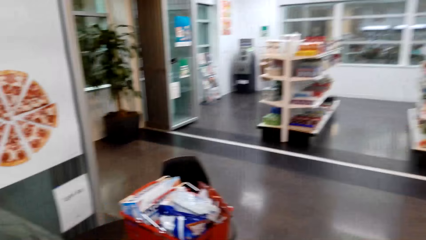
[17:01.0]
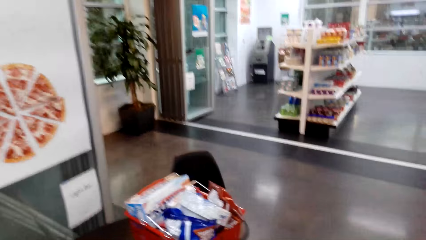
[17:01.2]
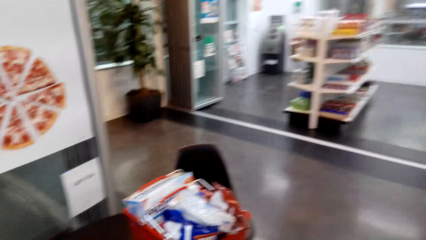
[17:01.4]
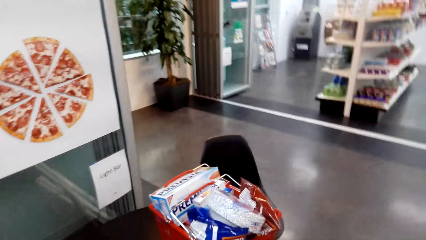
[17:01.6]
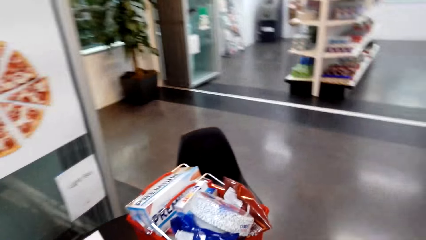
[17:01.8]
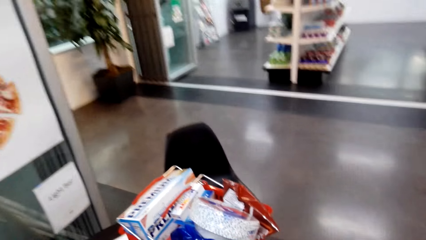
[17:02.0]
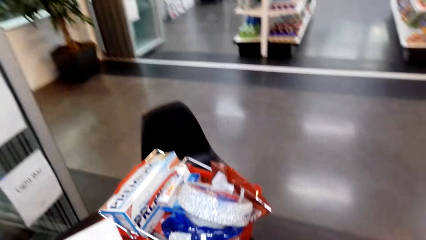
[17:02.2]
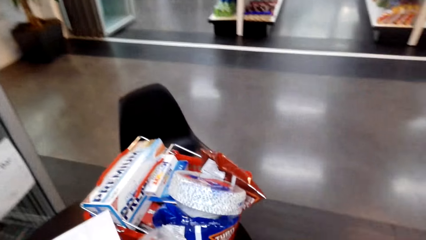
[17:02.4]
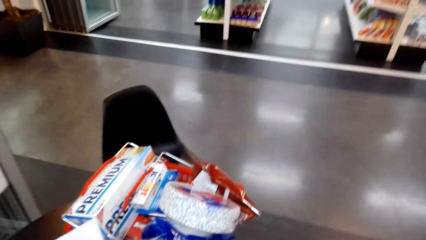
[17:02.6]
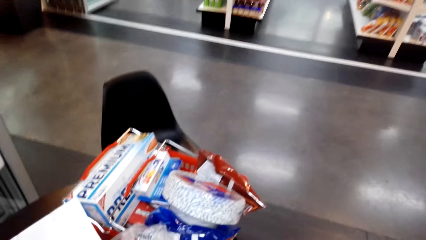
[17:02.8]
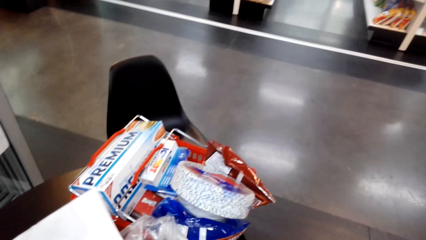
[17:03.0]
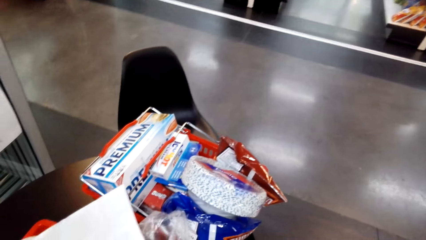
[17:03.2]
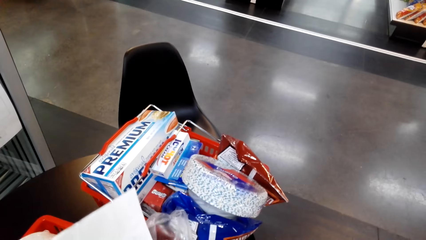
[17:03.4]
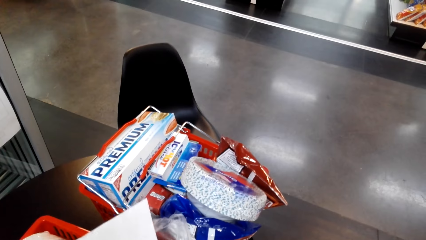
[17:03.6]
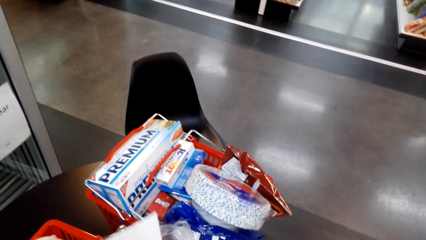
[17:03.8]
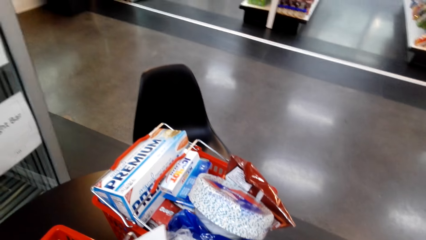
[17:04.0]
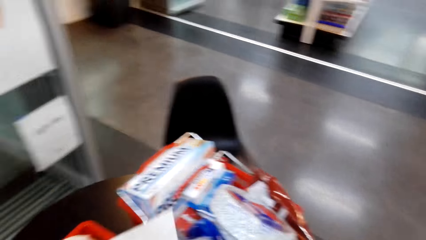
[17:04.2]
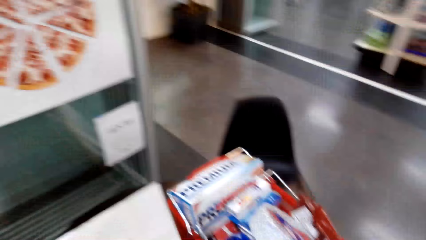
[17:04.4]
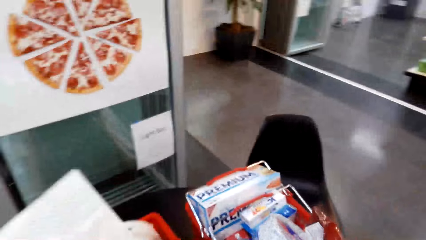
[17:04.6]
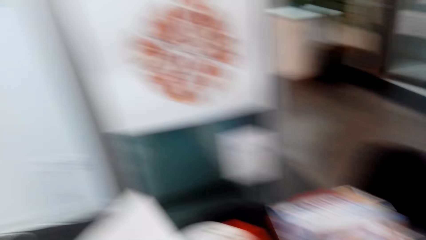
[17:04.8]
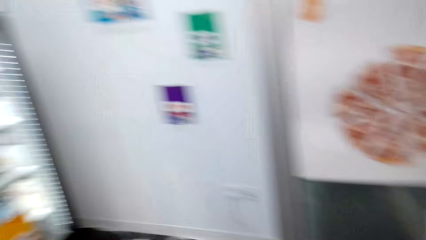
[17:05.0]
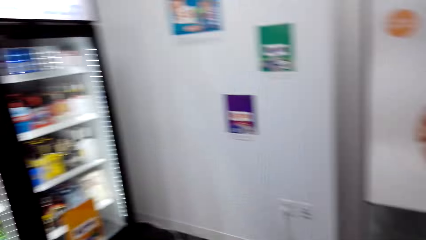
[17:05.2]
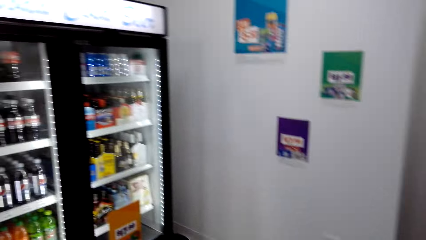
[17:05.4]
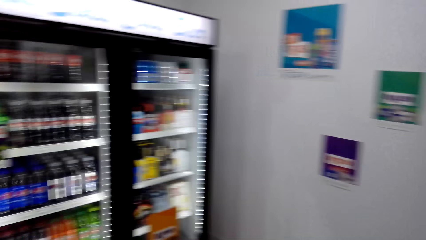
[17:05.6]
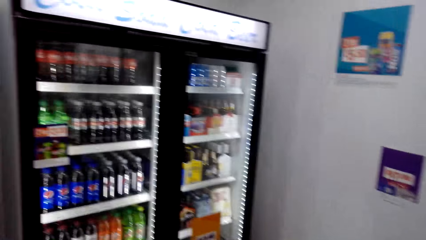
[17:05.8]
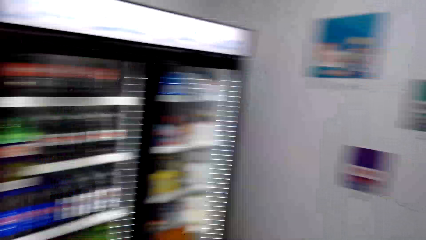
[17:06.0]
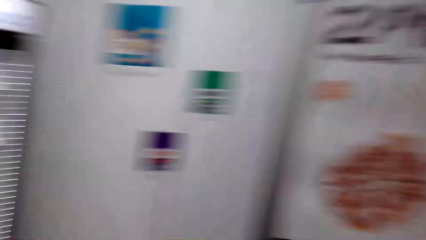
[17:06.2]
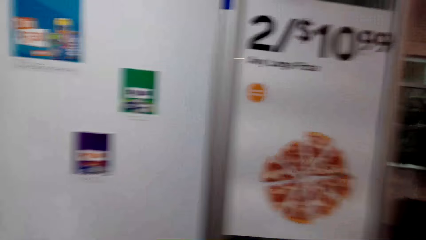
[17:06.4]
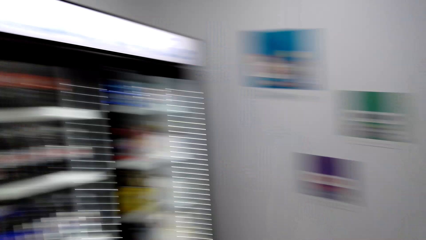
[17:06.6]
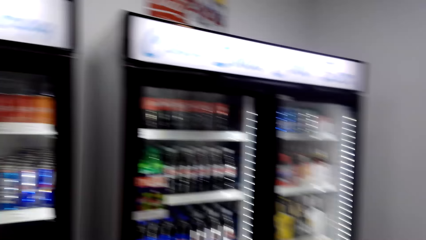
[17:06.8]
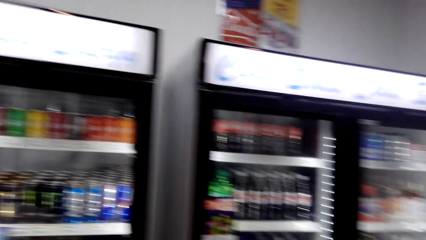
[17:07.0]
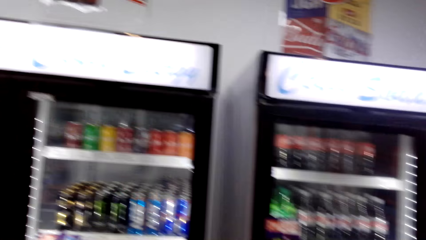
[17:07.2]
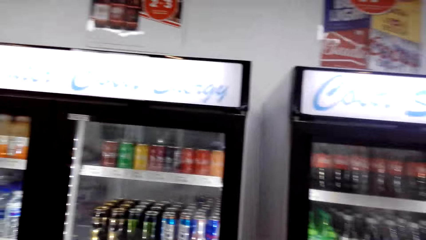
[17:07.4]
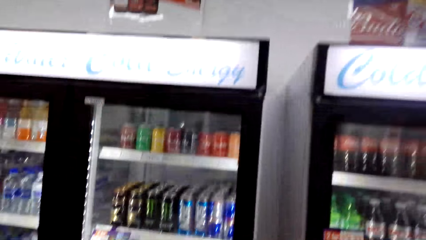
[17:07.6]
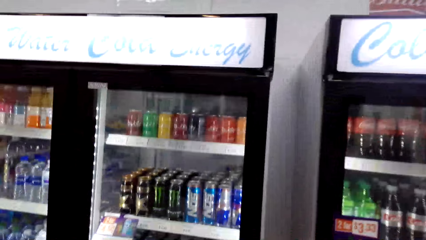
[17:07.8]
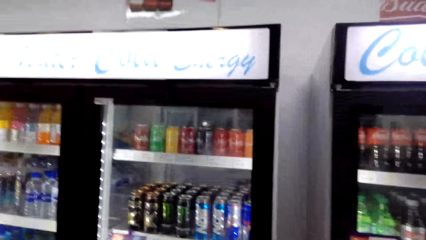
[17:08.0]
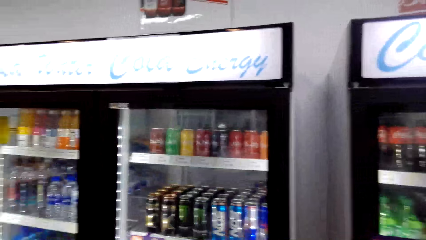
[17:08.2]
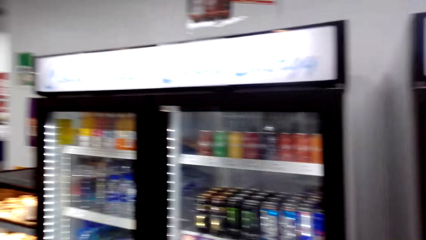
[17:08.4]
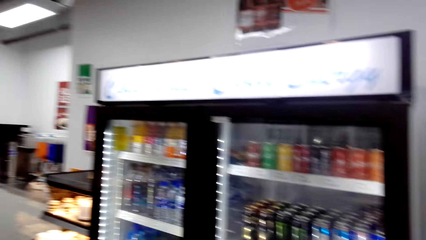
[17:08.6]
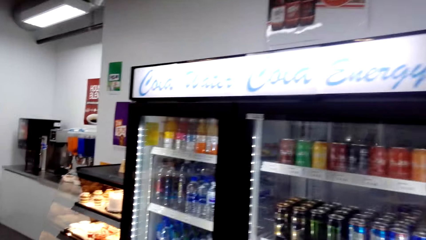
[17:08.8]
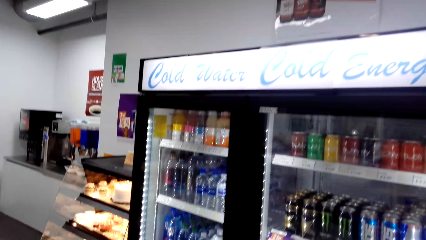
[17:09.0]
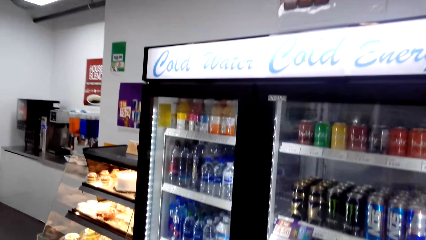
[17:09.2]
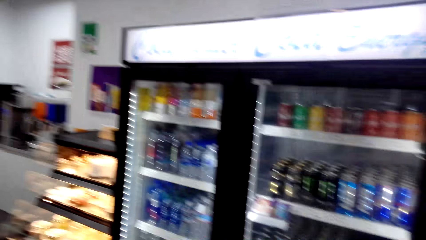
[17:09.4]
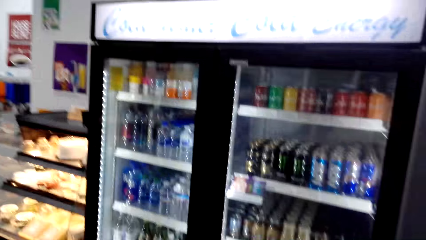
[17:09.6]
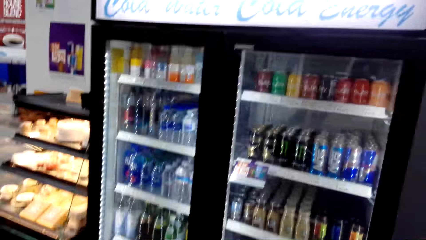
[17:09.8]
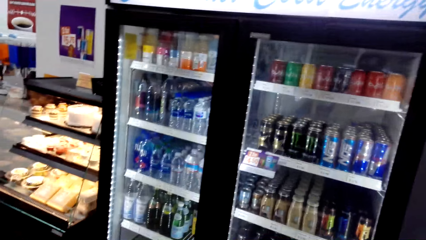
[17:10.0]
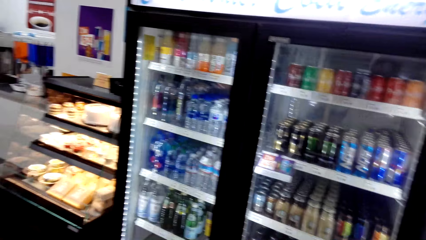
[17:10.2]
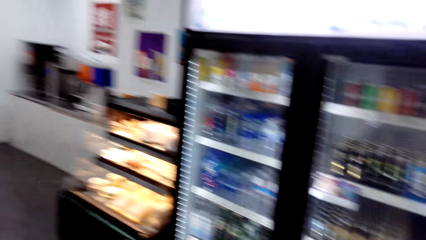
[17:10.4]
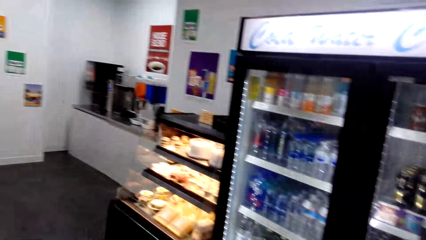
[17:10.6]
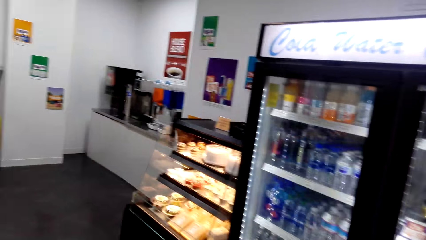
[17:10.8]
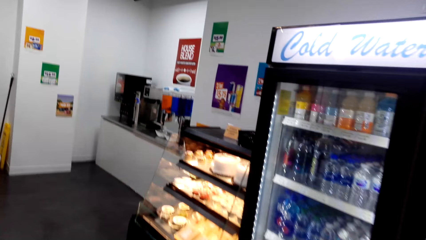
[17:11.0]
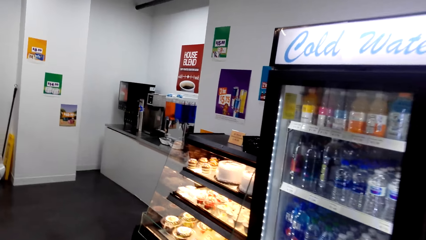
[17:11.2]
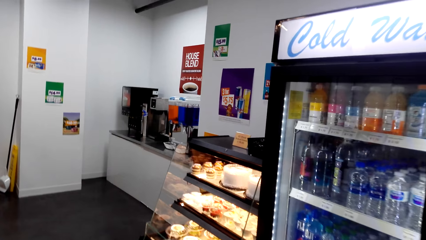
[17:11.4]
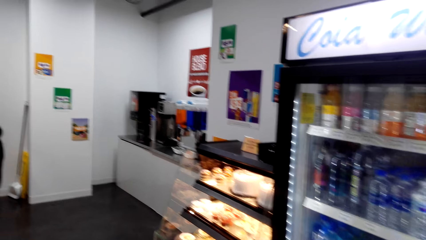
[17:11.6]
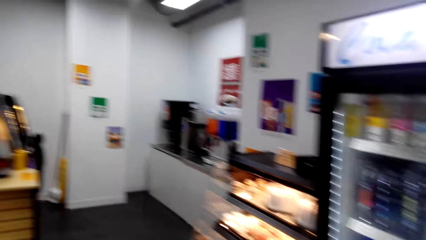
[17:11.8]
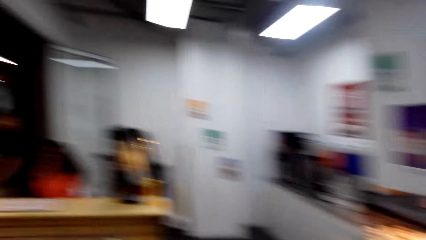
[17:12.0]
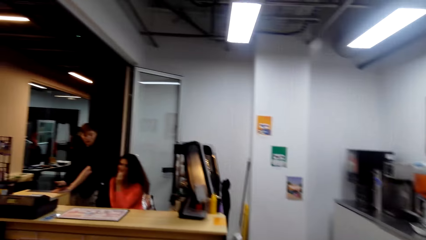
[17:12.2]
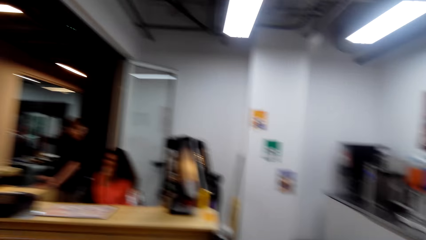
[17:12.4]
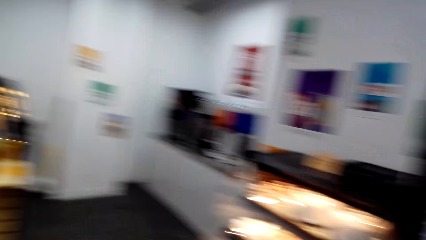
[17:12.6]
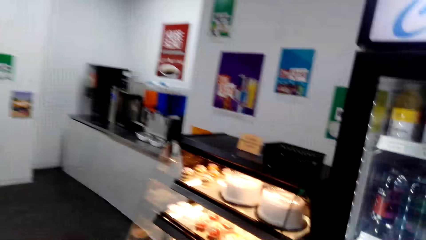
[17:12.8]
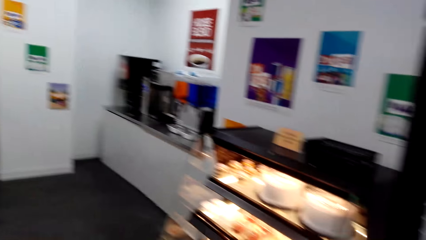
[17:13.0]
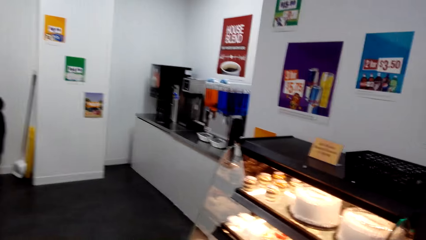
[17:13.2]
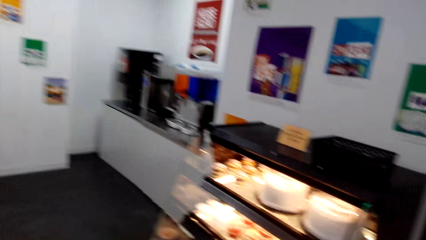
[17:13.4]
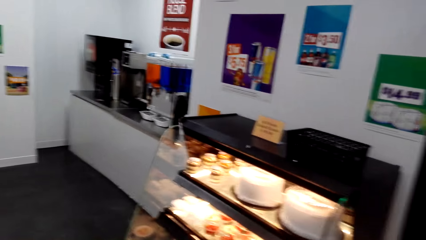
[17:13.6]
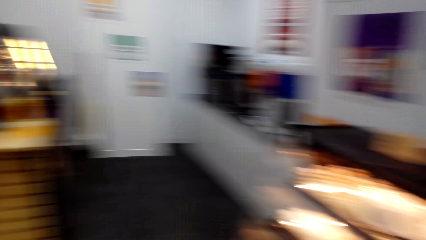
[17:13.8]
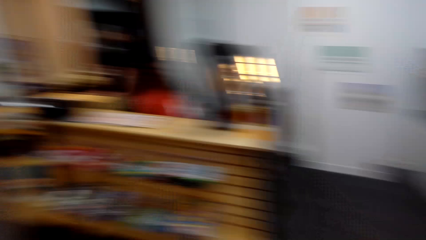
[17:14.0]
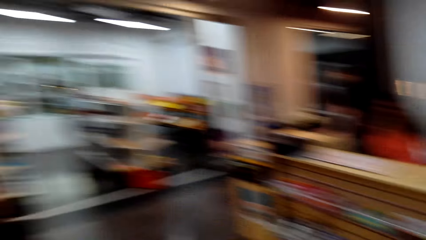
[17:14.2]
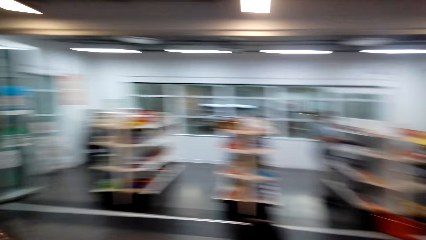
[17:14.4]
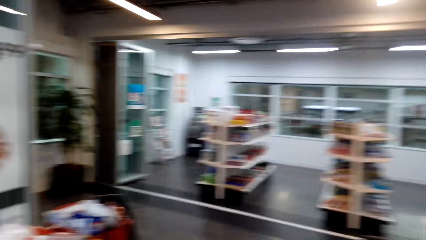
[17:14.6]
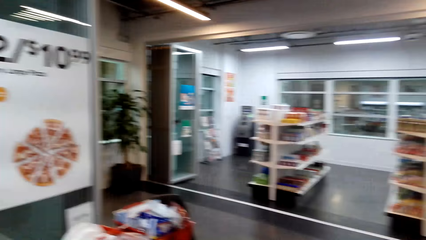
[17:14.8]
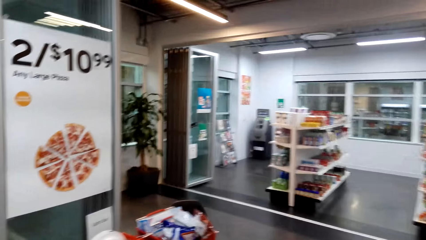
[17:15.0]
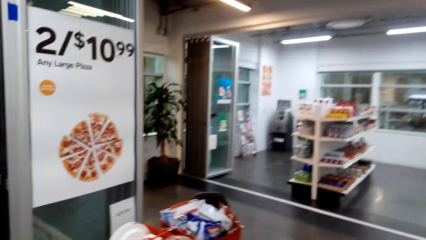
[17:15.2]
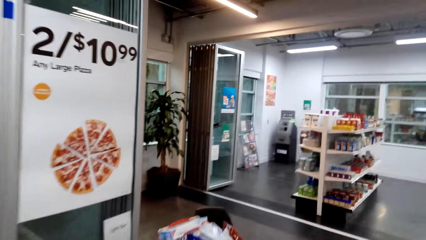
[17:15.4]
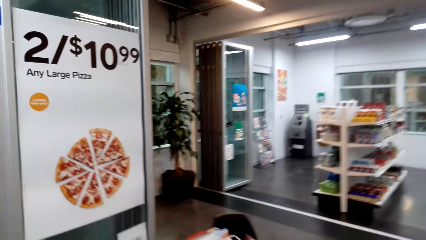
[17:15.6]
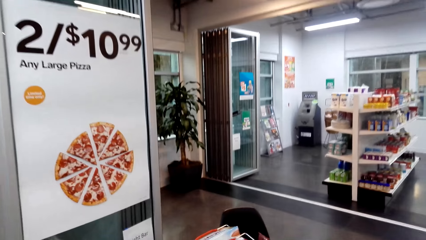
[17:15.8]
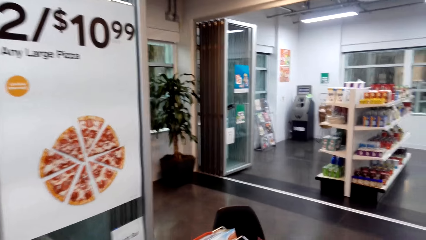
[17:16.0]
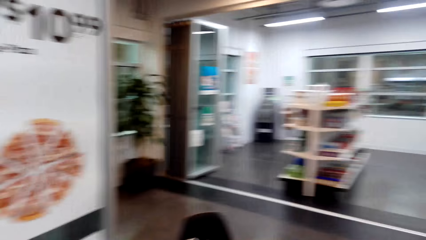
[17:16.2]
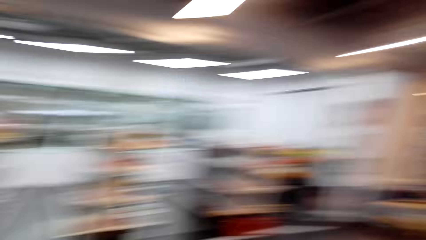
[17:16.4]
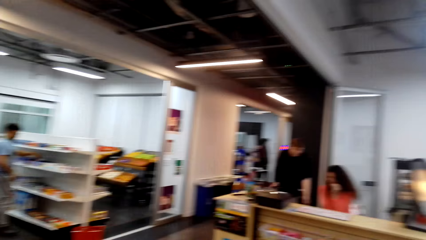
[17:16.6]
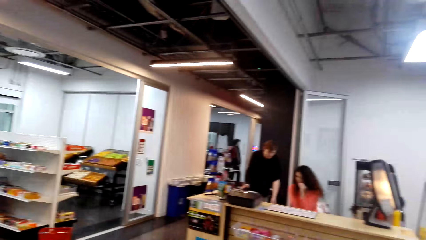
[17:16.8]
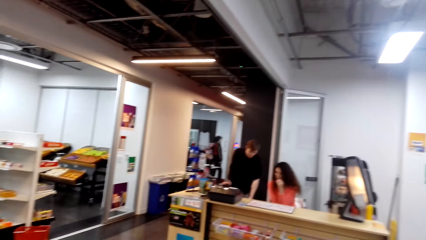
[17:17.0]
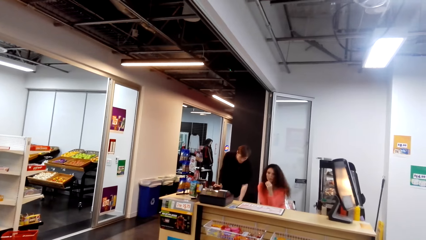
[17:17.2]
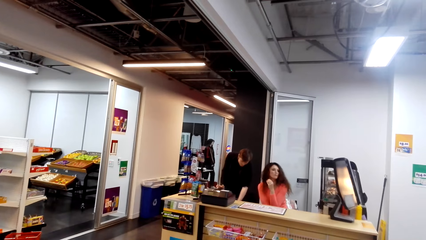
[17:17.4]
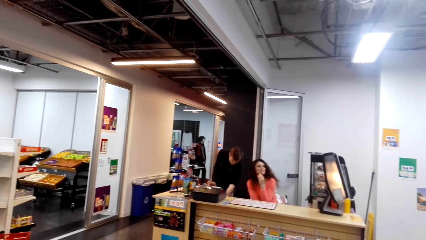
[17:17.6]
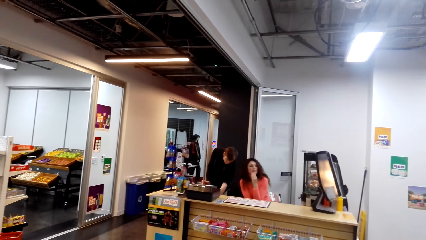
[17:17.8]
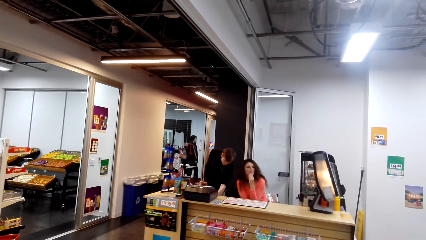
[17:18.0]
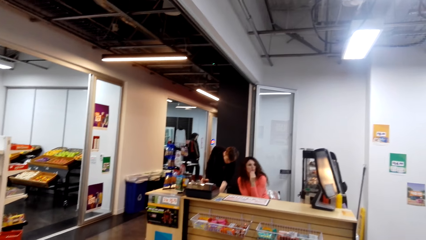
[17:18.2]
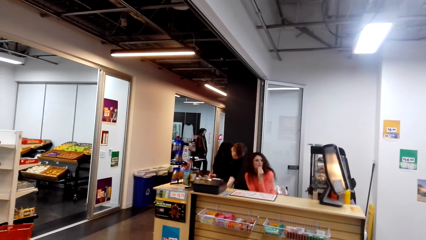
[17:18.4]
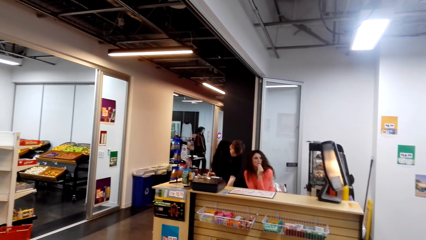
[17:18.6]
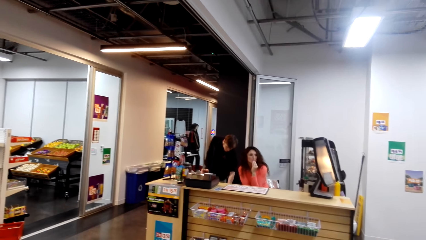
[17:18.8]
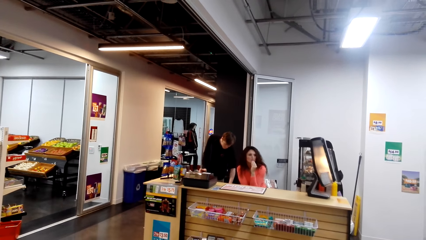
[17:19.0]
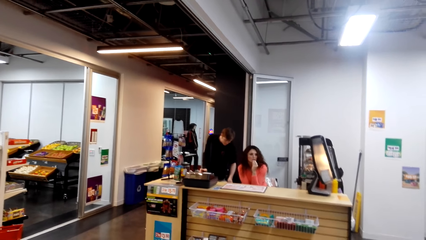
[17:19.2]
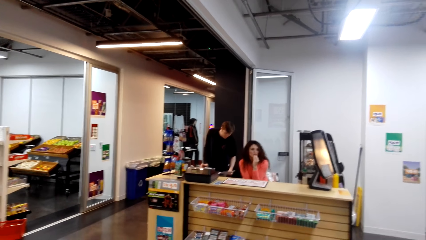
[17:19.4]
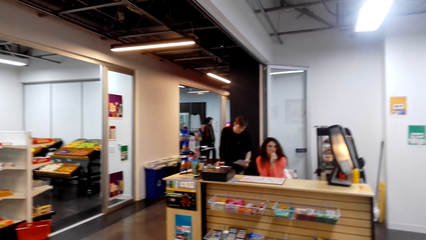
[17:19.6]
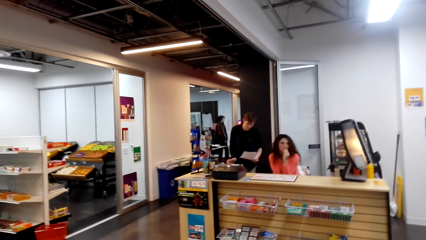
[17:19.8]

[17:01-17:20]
The camera wearer walks around. They hold a paper. They turn to the side. They turn around. They walk around. They turn around. They turn to the side. They walk around. They turn around. They walk around. They turn around. A man leans on the table.
